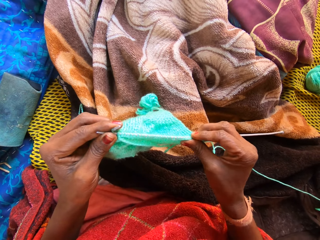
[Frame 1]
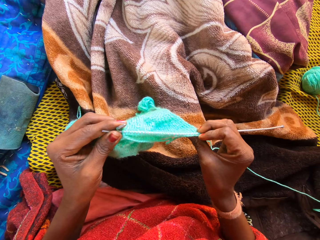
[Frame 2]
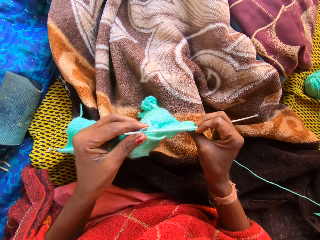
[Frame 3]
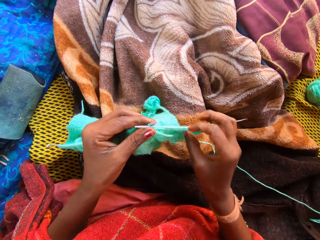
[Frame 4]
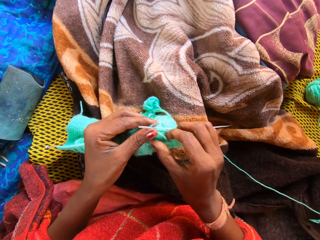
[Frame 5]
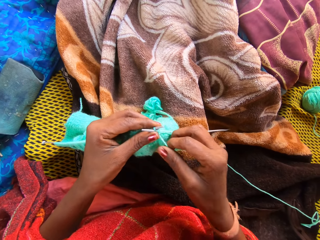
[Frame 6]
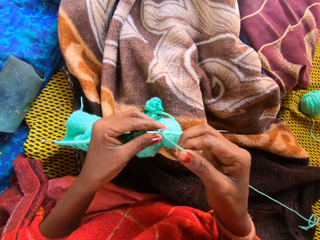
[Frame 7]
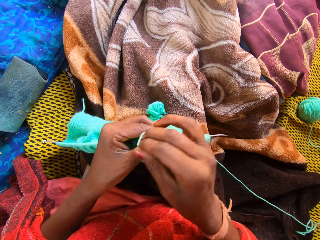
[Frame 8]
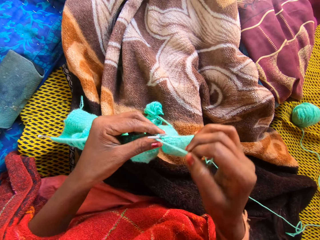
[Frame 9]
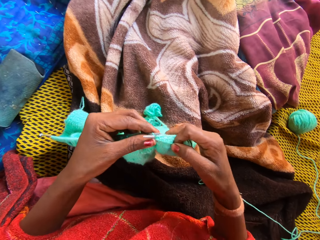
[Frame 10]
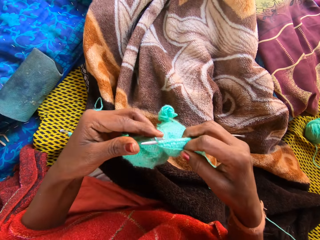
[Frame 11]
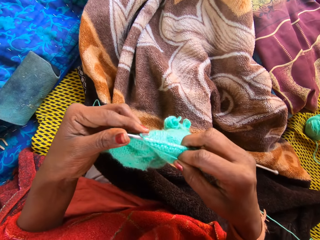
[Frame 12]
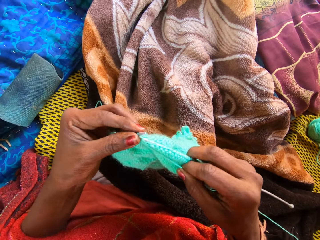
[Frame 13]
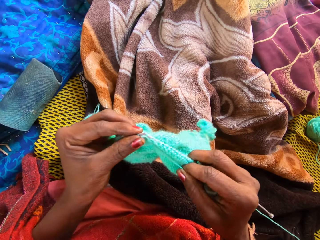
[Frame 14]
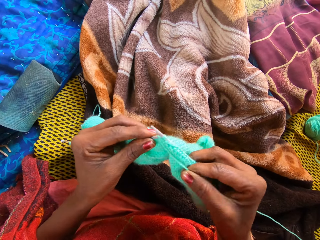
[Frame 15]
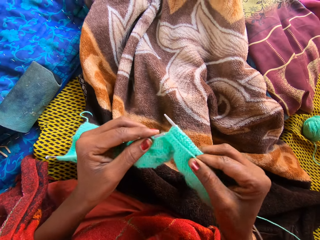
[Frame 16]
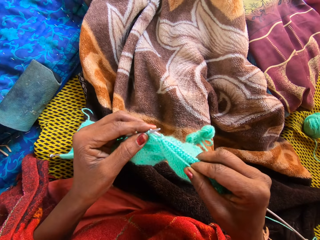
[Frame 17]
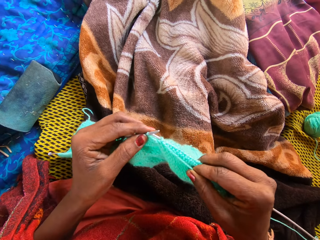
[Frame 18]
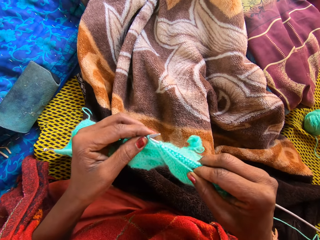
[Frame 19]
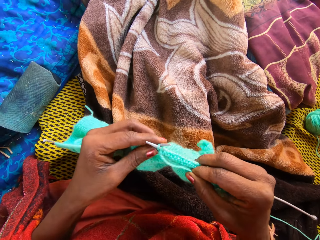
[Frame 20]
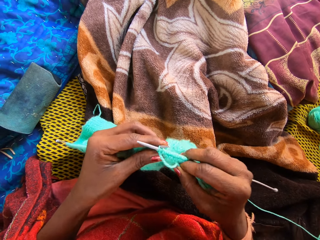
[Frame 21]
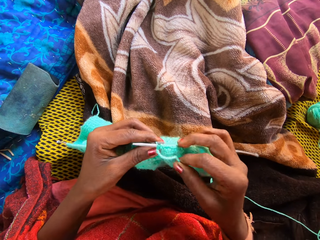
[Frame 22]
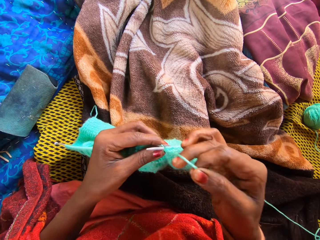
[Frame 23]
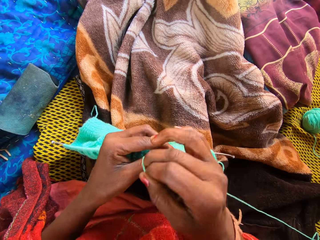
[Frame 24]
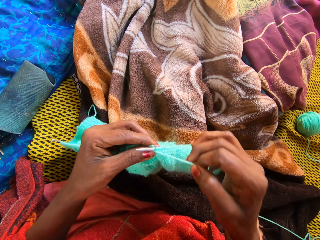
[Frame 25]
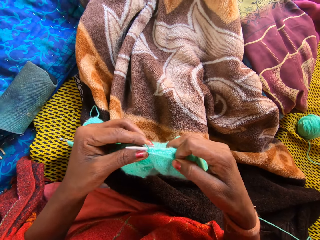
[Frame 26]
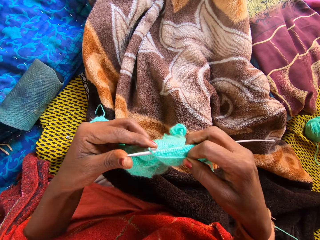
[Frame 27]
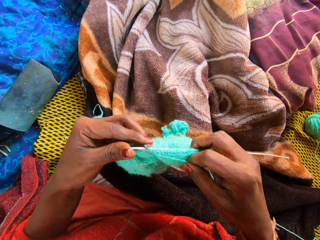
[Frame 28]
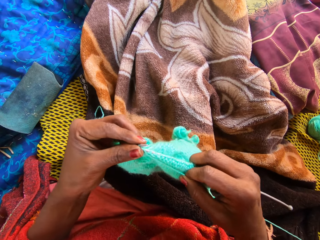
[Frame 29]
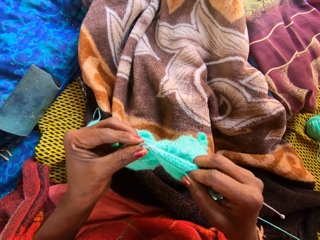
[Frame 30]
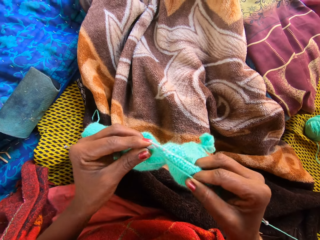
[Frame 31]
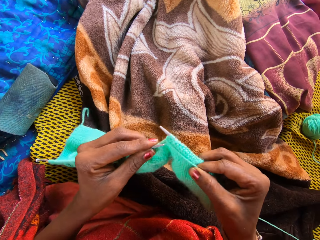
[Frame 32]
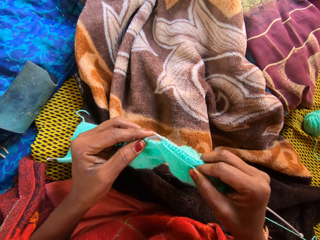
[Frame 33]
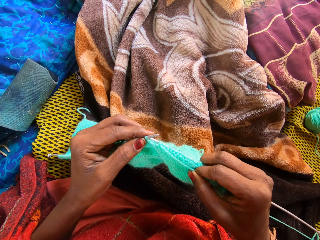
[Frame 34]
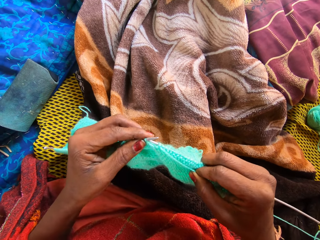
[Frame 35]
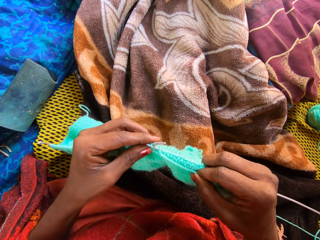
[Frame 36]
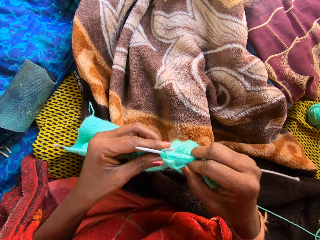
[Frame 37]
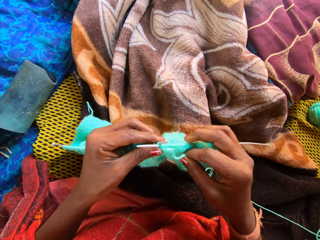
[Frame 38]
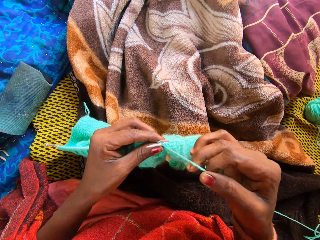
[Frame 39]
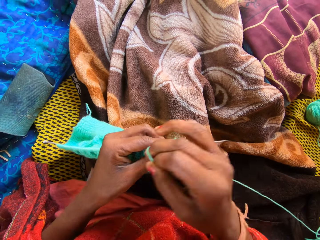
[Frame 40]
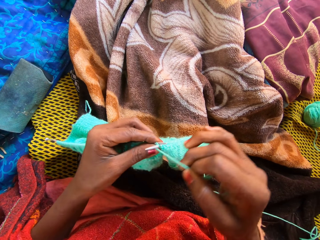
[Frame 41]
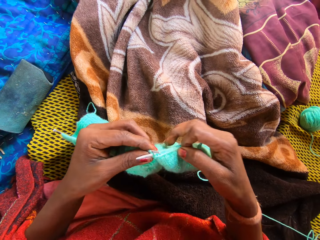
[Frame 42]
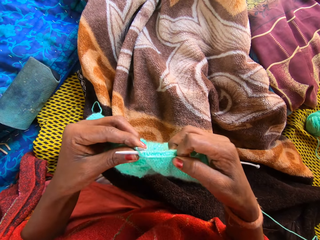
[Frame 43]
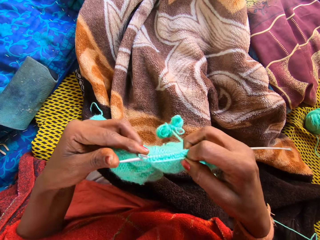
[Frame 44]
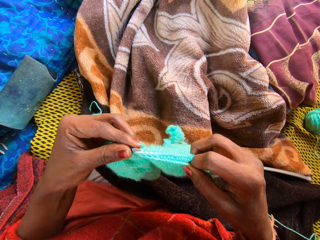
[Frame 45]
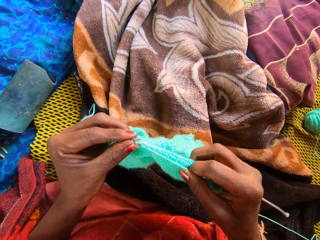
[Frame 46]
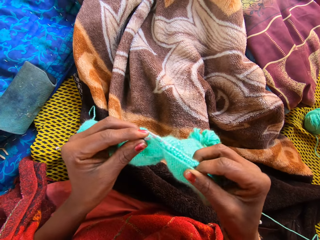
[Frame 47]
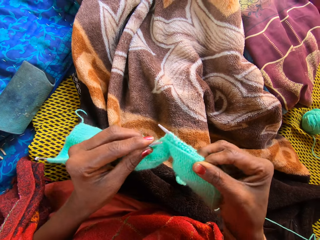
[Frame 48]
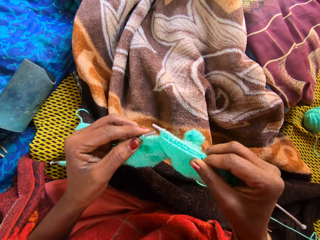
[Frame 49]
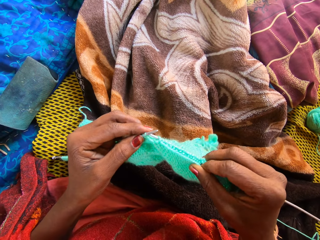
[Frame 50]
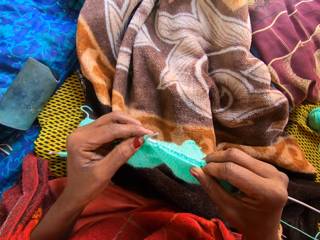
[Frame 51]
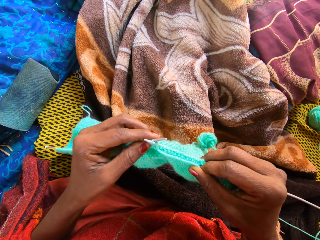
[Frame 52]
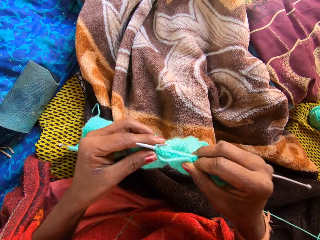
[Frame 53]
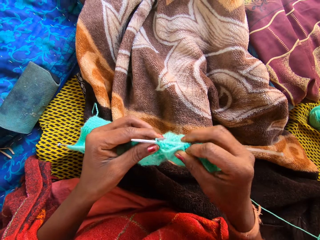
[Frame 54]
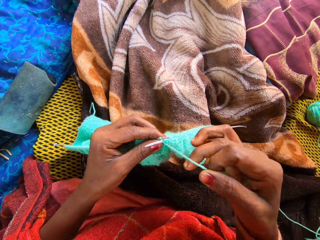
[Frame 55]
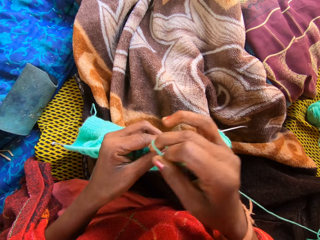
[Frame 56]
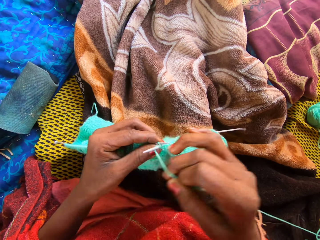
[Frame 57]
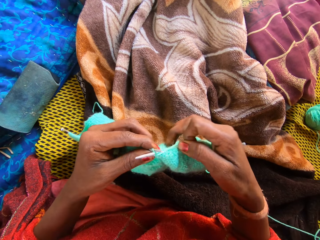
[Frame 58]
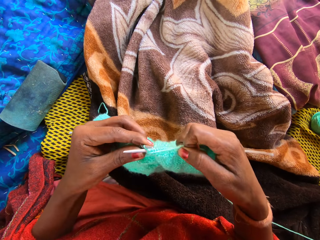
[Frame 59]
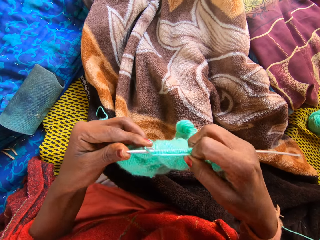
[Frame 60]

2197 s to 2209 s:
The camera wearer holds the fabric. She holds the thread with her right hand. She knits the fabric with both hands.

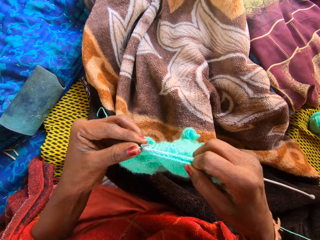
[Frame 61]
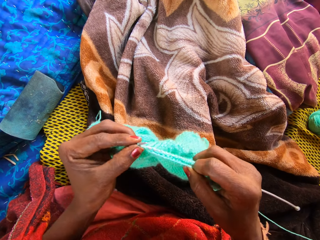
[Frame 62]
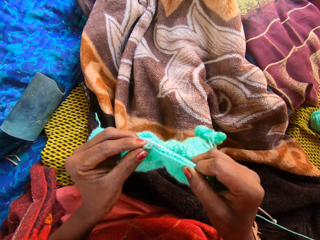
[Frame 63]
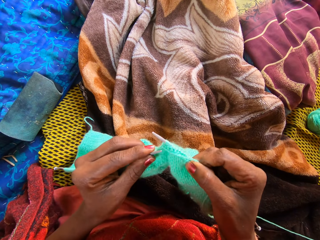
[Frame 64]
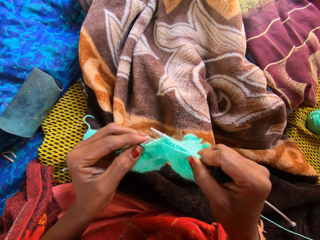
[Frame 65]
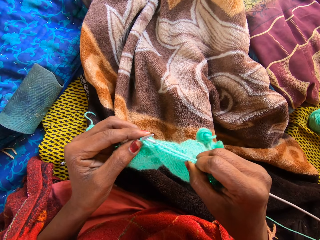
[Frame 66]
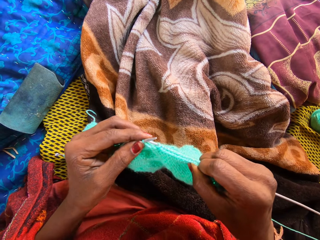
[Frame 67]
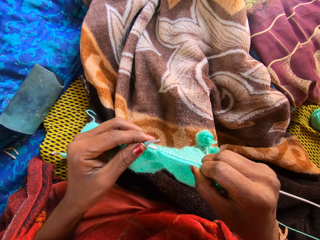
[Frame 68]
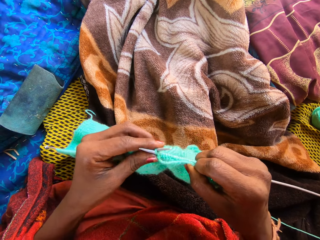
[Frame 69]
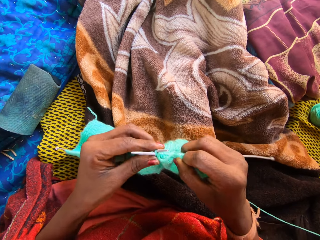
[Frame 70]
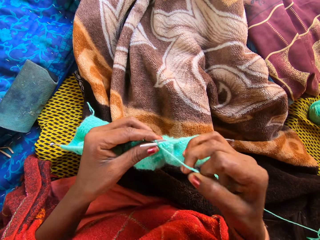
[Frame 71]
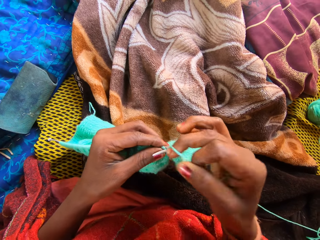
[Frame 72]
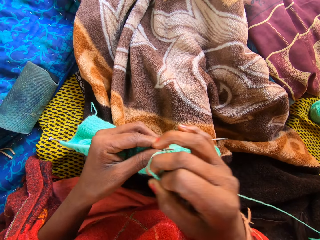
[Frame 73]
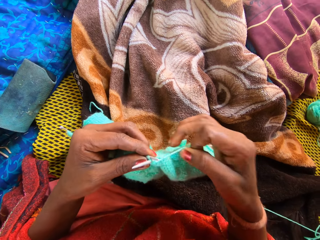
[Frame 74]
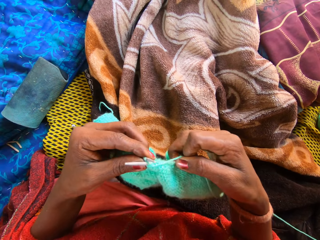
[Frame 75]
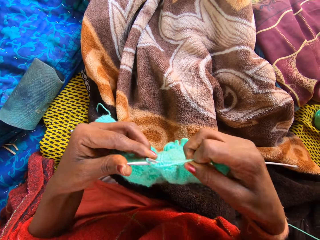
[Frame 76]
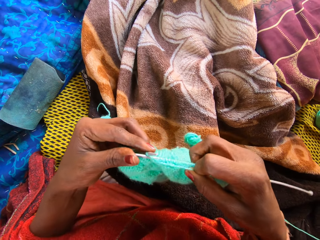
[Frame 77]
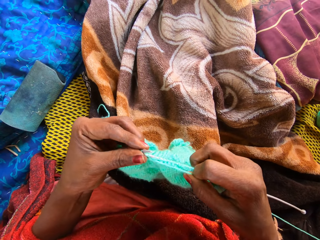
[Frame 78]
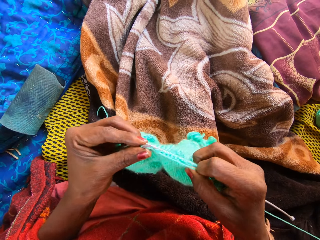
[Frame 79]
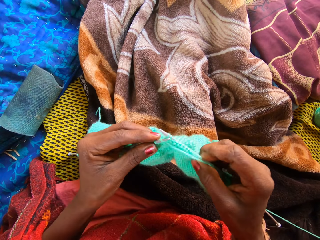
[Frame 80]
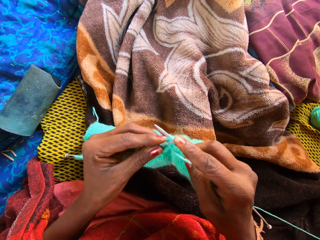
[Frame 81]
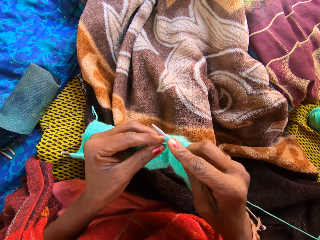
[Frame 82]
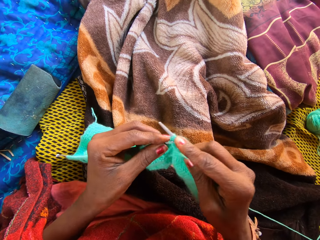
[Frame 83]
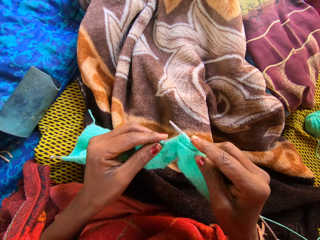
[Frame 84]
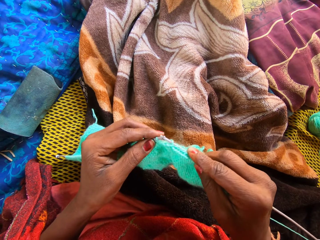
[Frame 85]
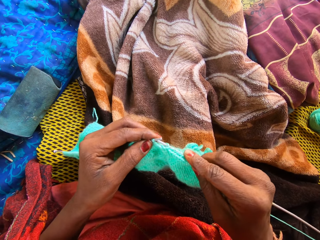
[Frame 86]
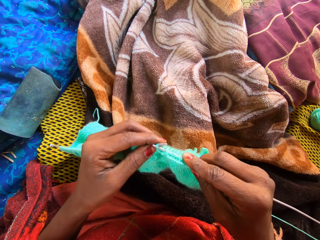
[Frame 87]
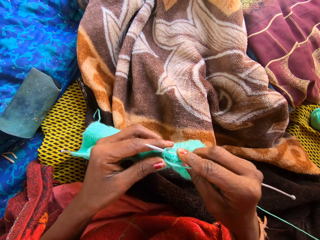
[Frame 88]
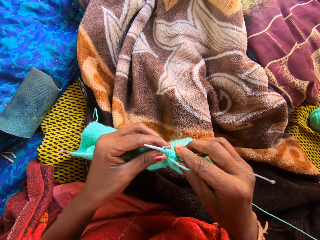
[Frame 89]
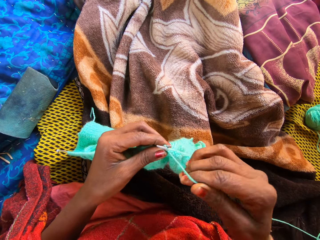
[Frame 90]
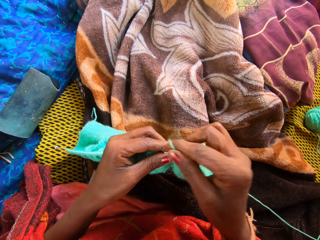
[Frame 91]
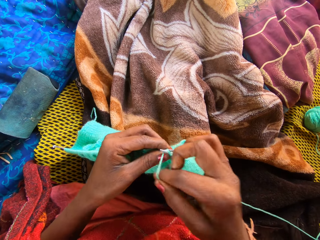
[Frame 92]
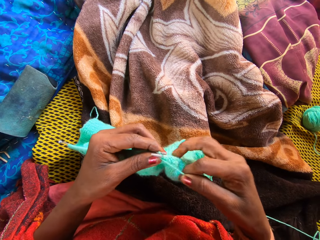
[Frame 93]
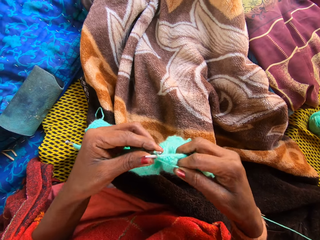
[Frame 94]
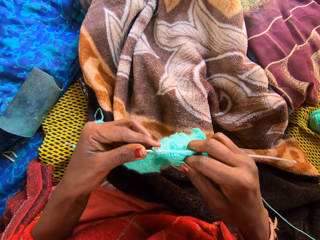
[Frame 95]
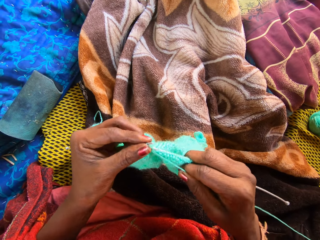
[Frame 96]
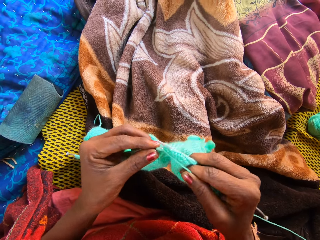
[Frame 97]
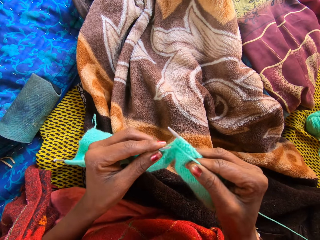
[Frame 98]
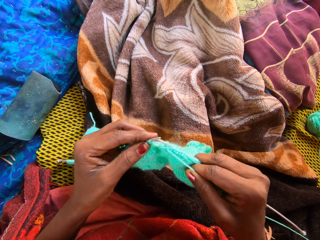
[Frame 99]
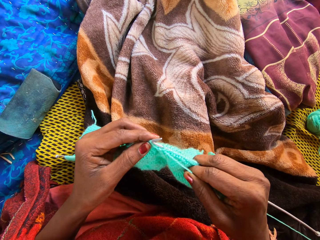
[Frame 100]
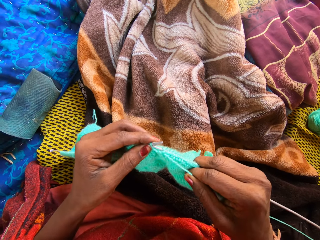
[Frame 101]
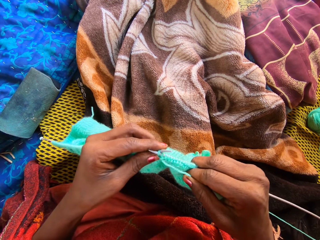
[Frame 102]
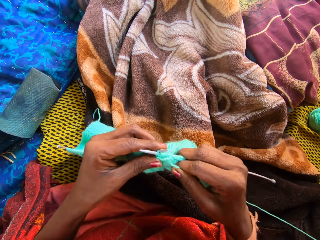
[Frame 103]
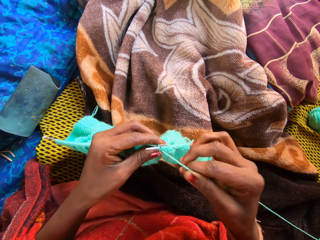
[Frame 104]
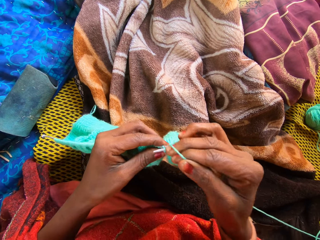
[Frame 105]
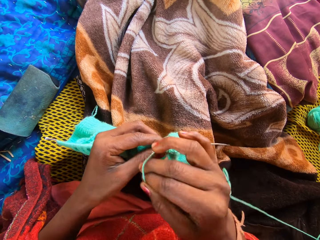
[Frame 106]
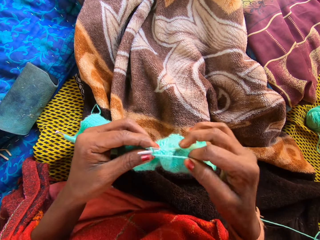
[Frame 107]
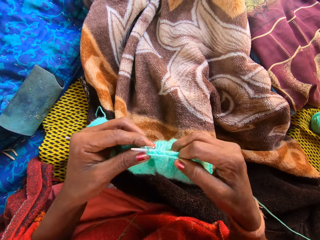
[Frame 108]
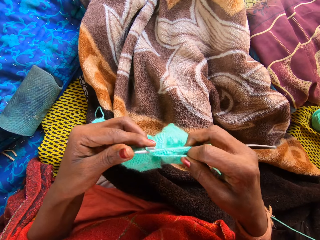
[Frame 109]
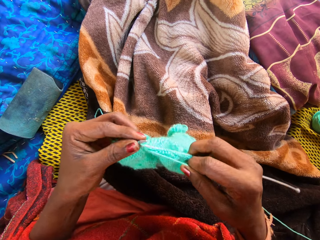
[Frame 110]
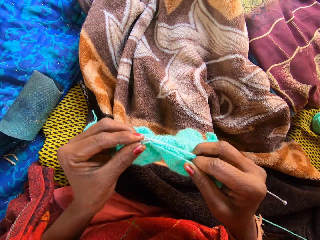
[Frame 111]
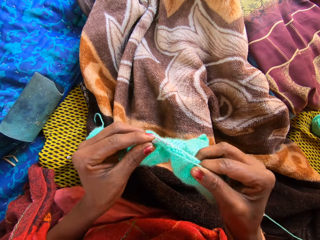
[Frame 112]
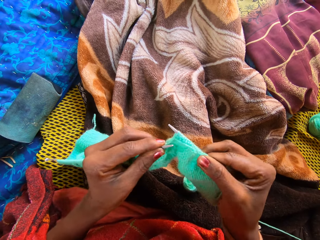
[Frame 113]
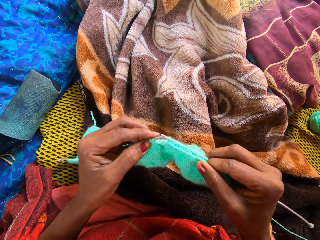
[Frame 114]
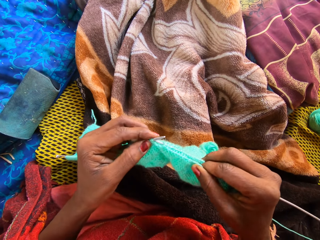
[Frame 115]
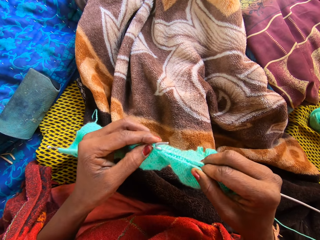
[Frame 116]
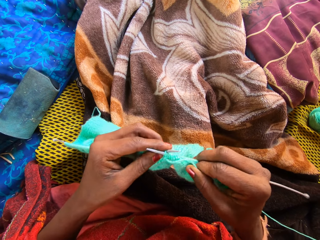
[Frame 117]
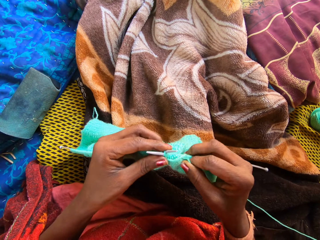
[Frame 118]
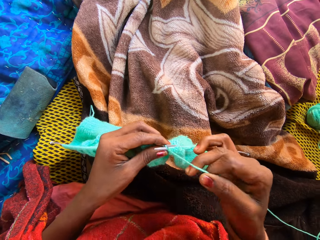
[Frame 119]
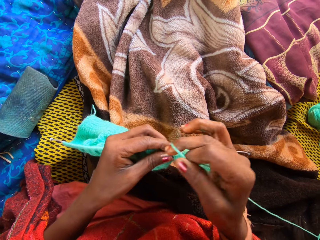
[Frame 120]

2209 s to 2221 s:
The camera wearer holds the fabric. She knits the fabric. She holds the thread with her right hand.
